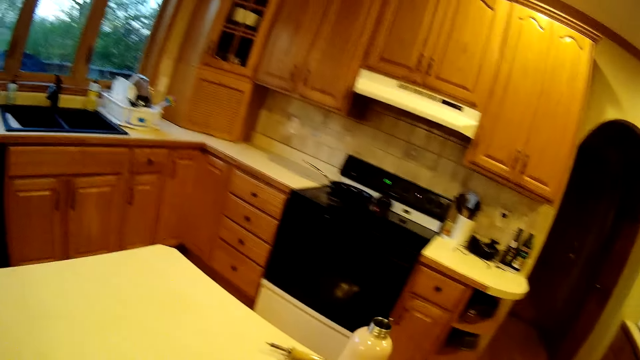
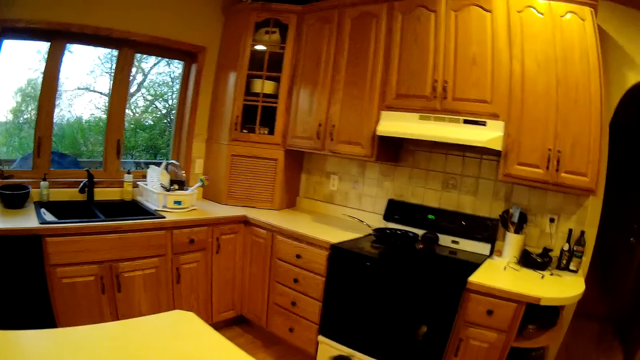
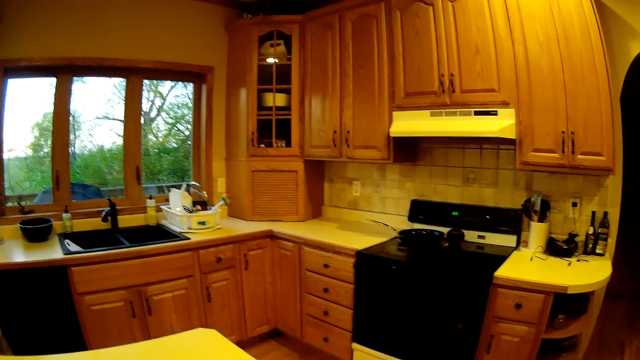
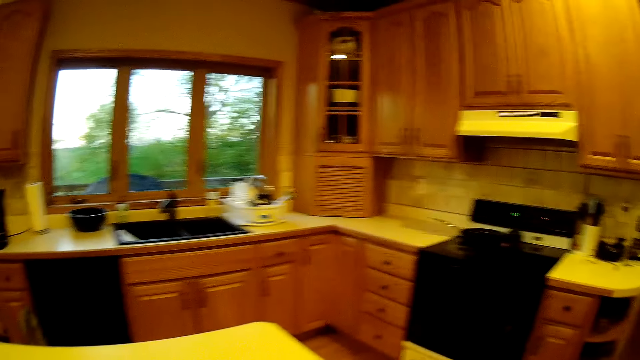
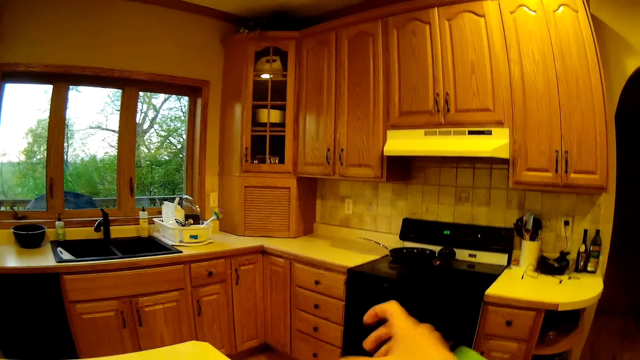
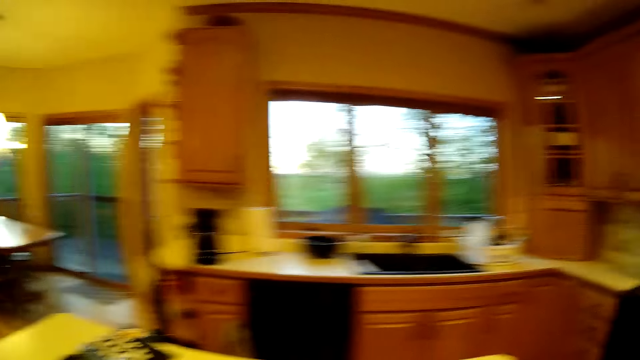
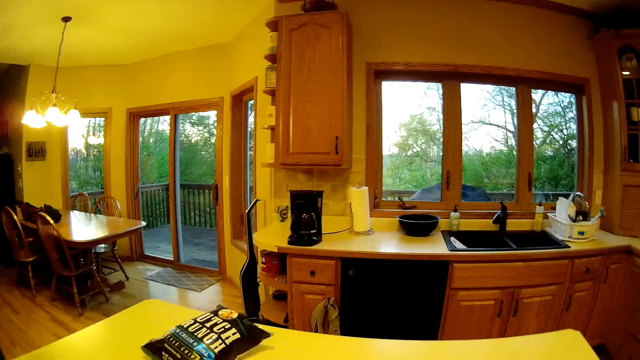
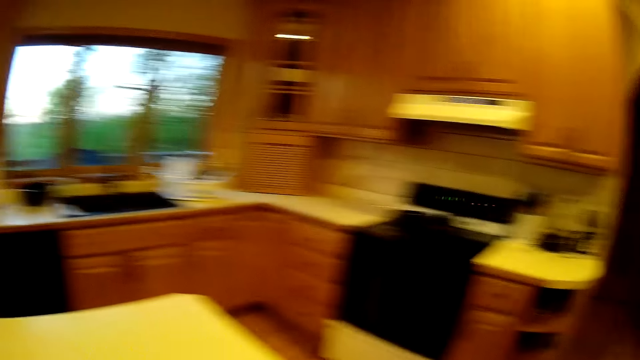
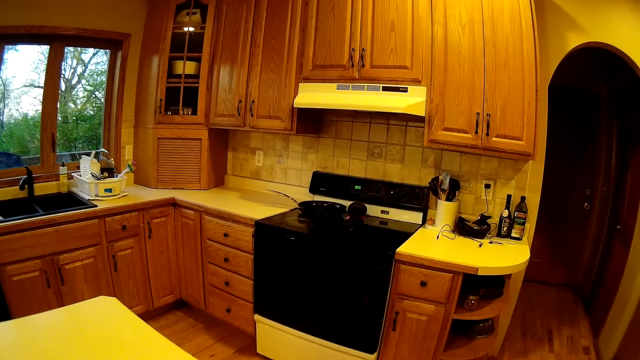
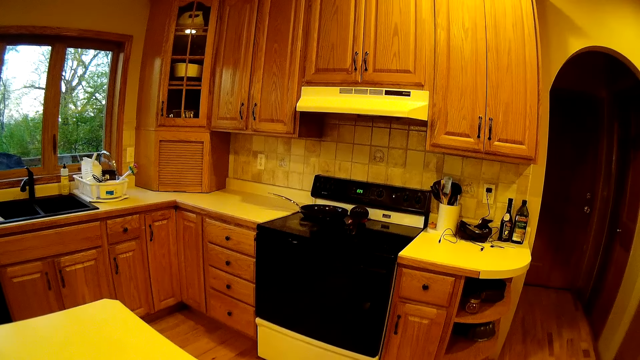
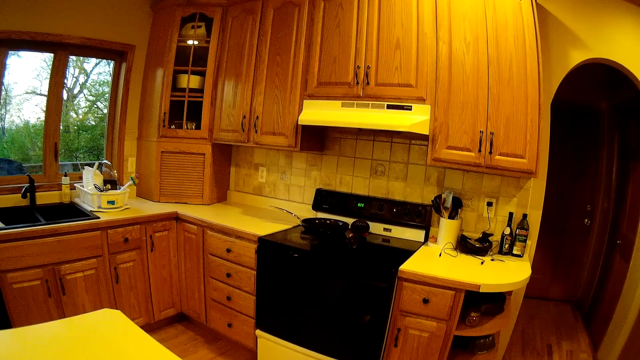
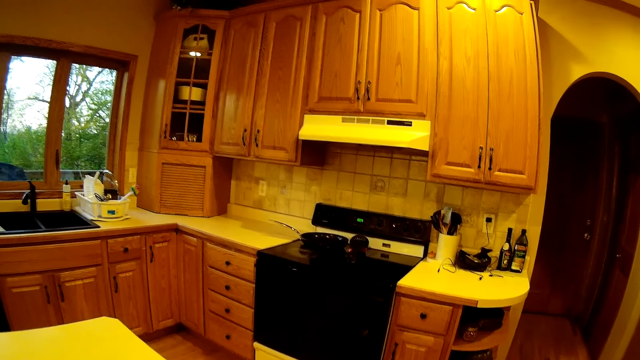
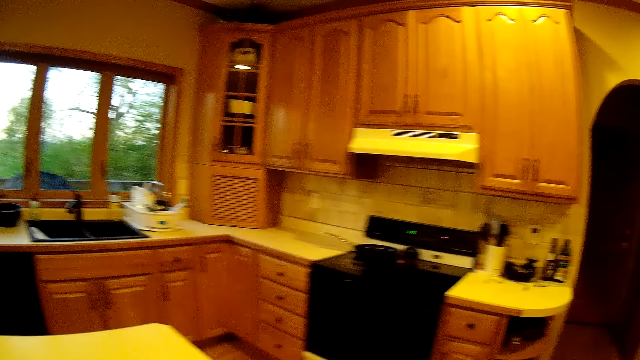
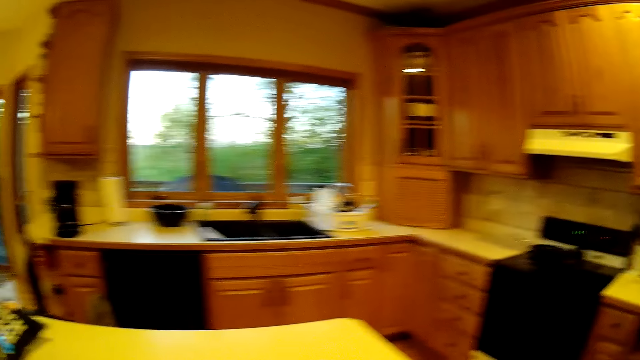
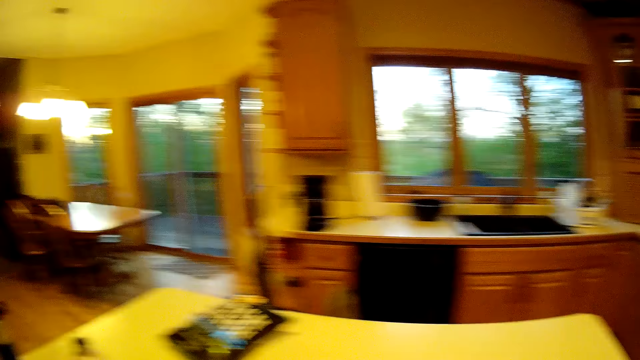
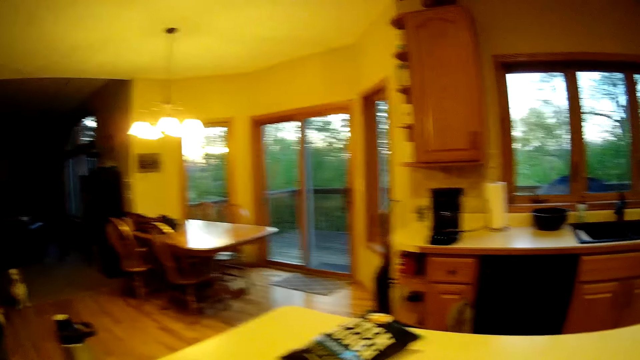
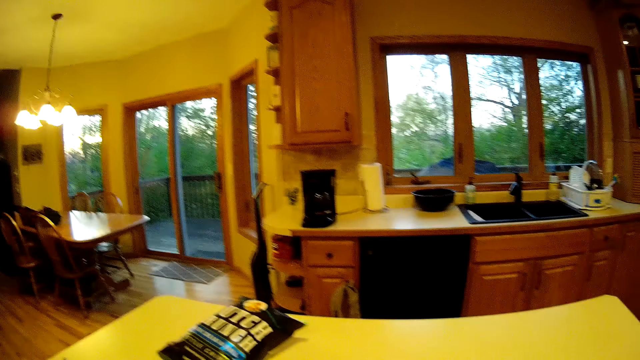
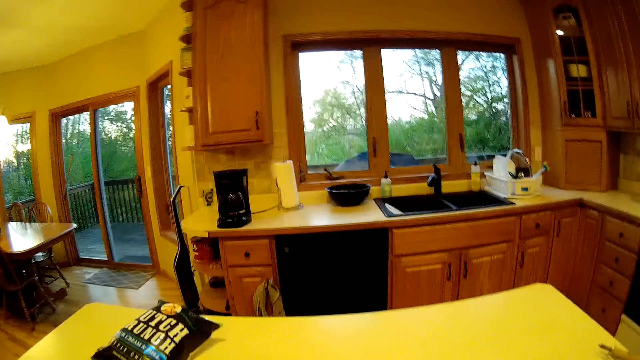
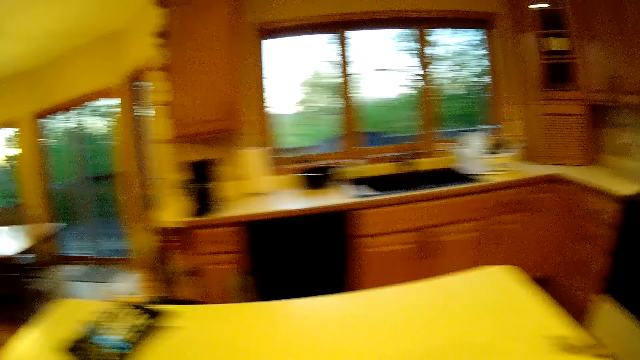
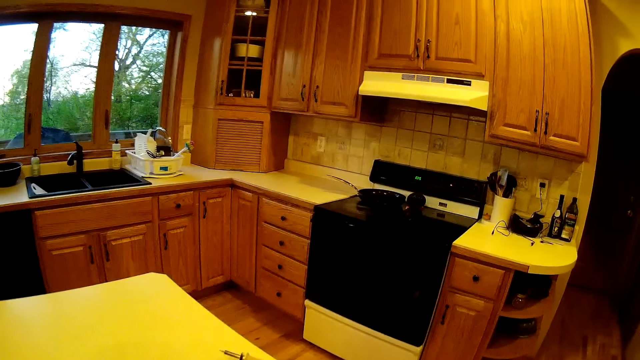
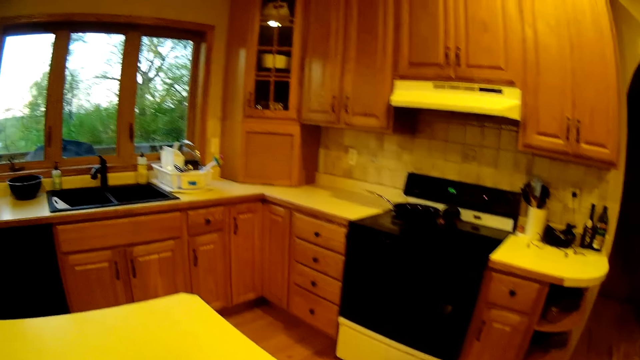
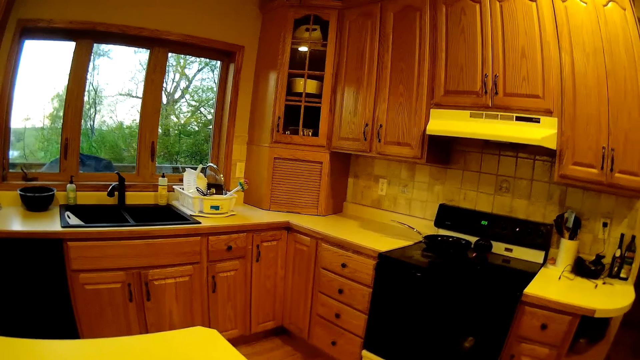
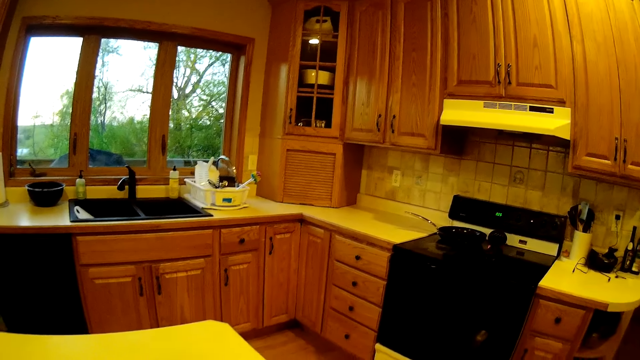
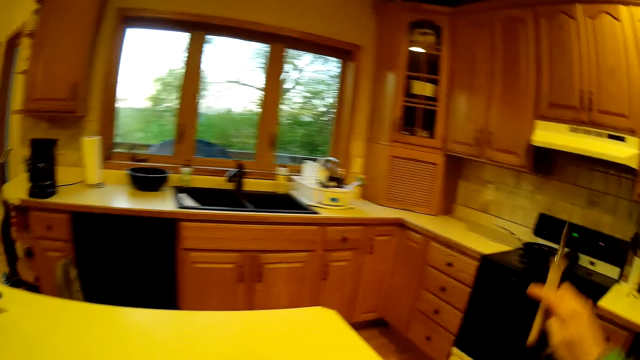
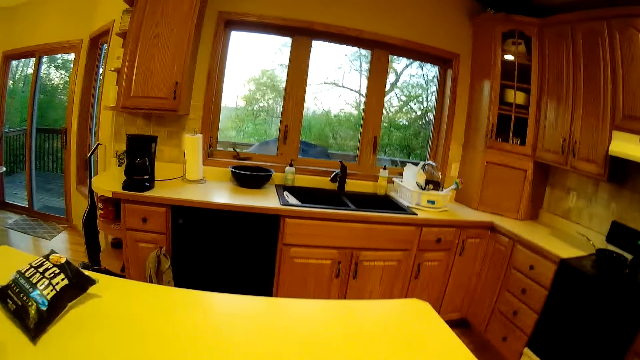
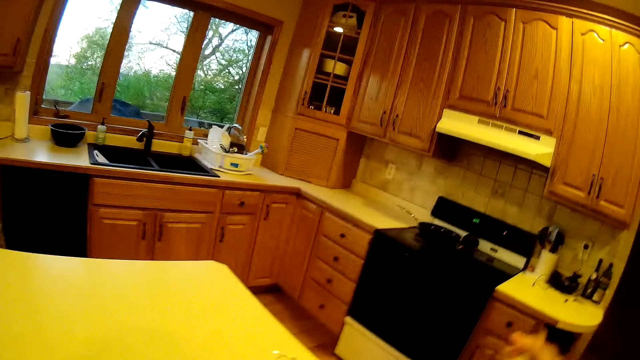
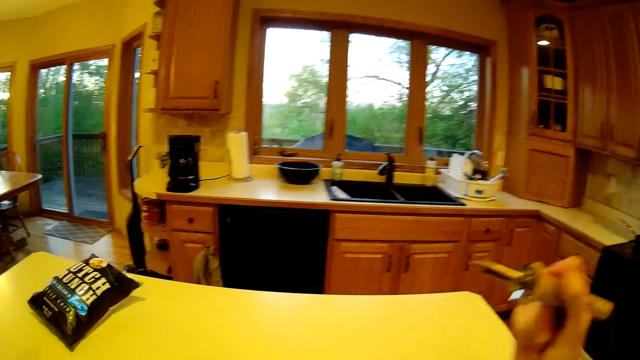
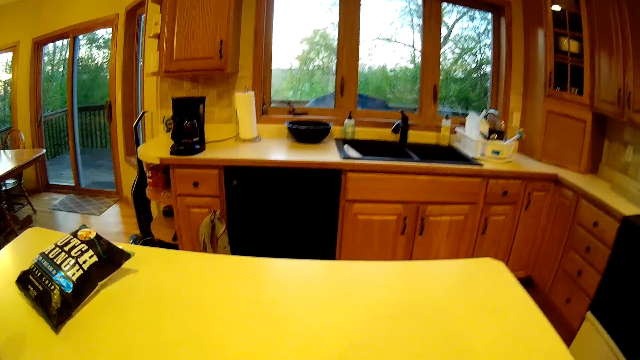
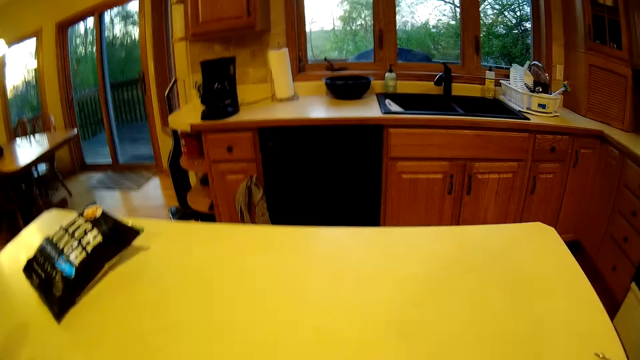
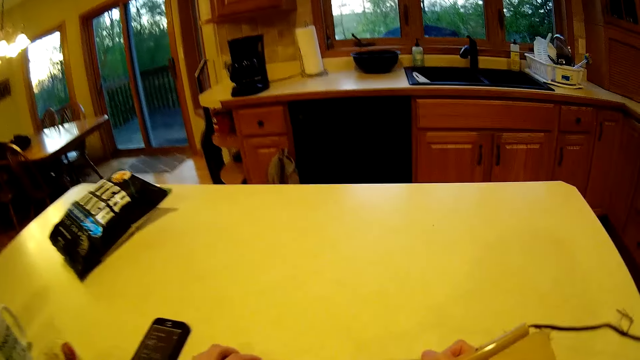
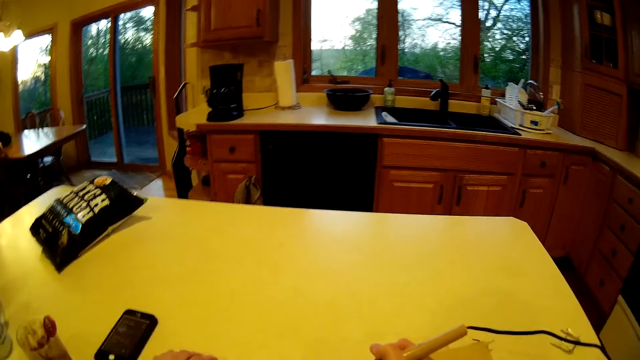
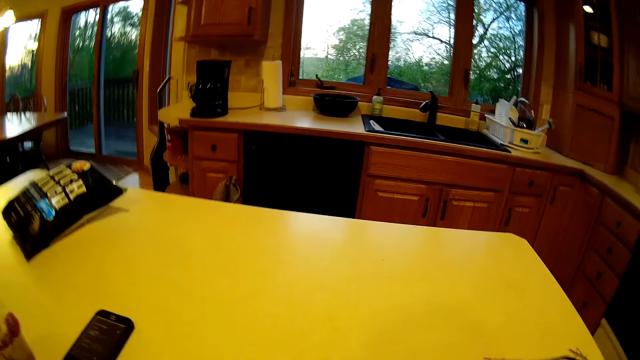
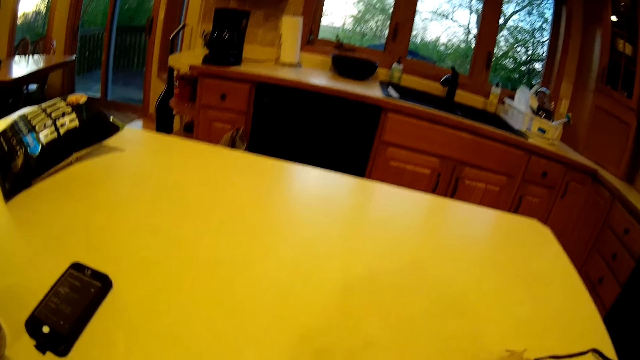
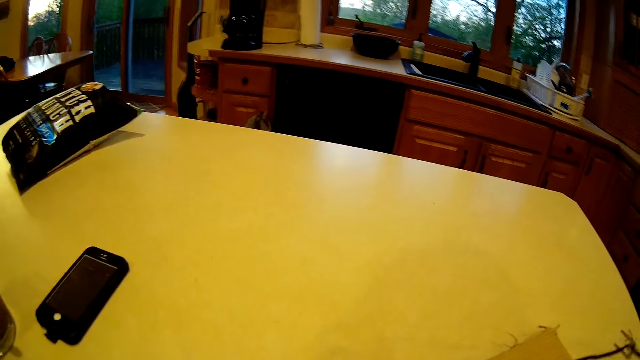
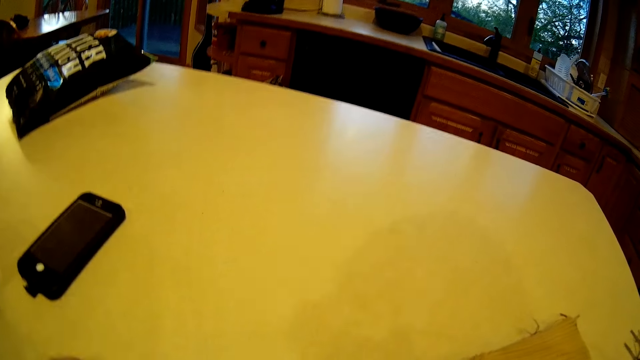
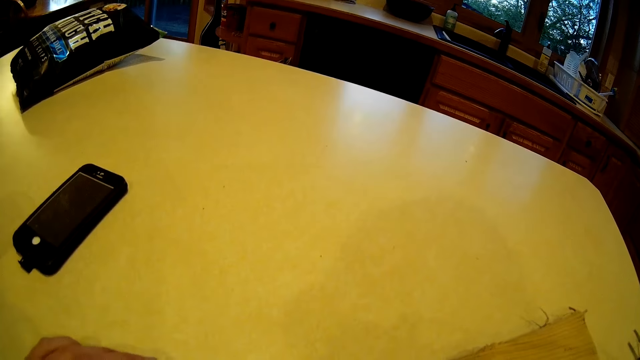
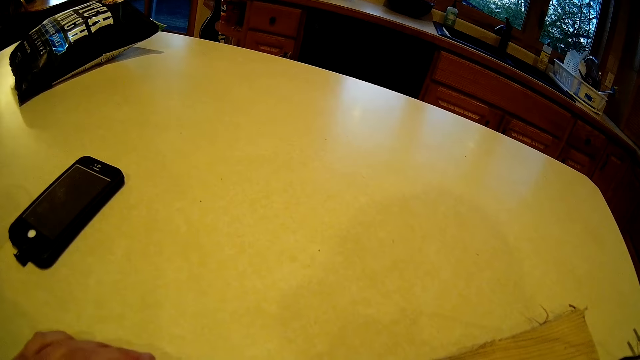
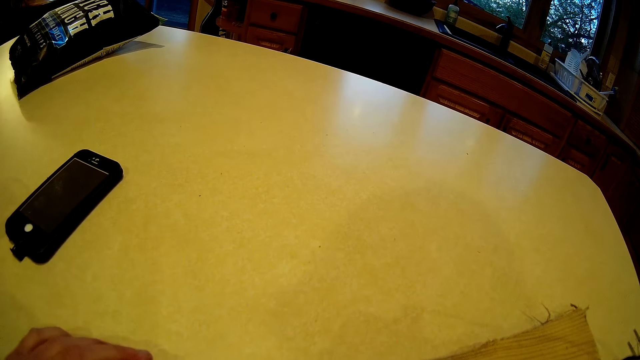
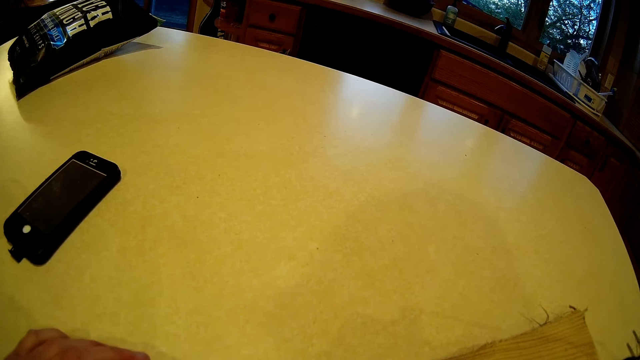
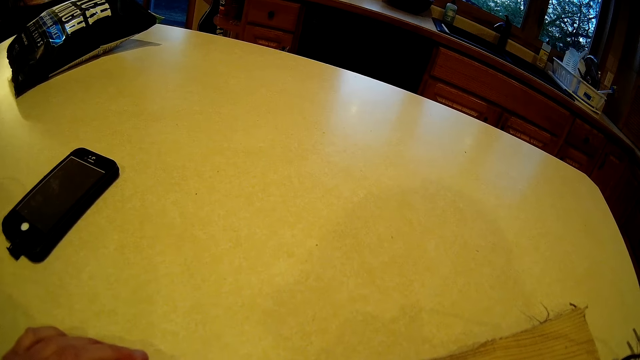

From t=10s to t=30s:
The camera wearer takes the water bottle on the table with her right hand. She holds a soldering iron with her right hand. She writes with the soldering iron on a wood on the table with her right hand and her left hand on the table.
